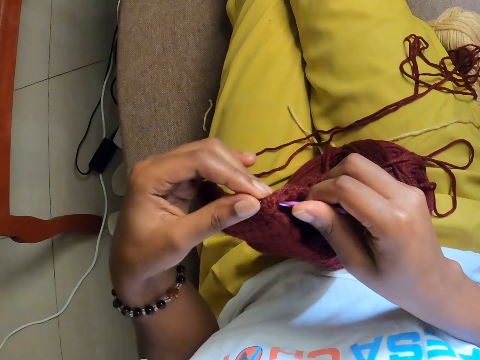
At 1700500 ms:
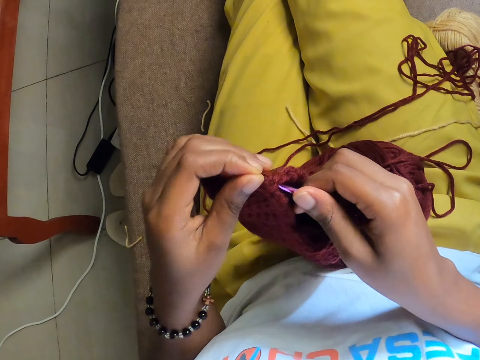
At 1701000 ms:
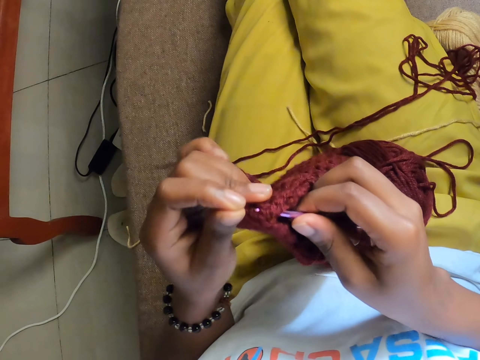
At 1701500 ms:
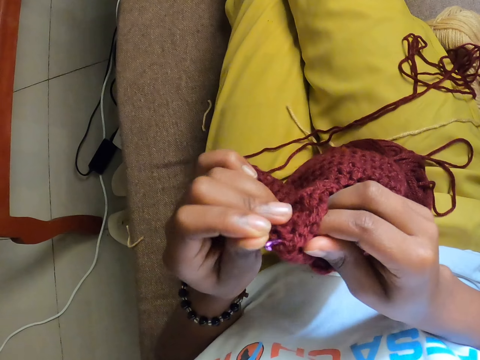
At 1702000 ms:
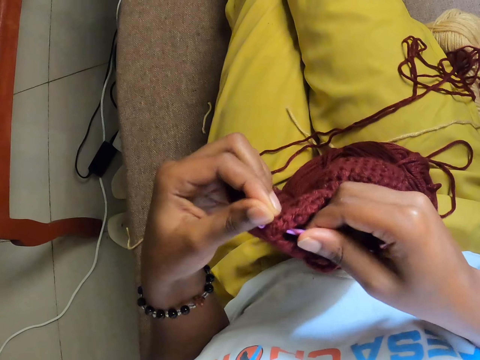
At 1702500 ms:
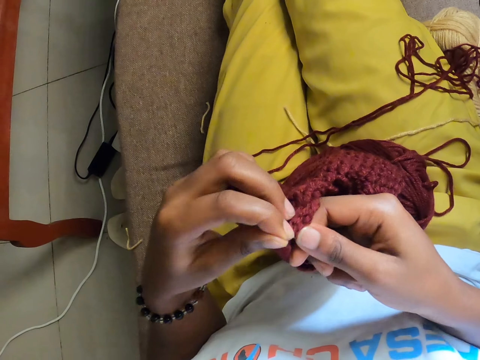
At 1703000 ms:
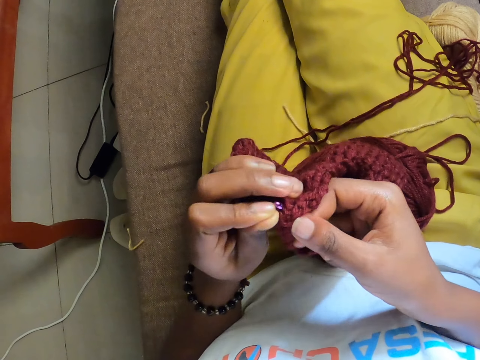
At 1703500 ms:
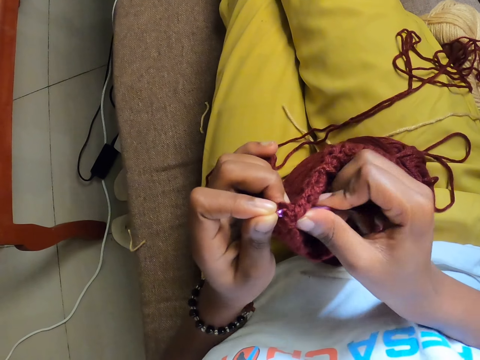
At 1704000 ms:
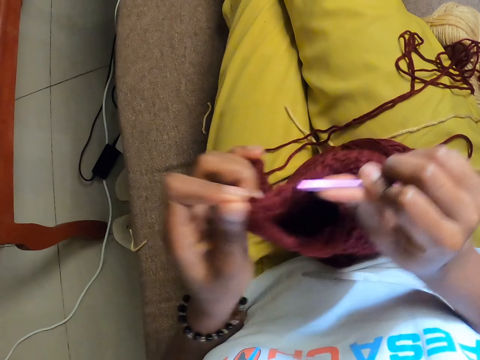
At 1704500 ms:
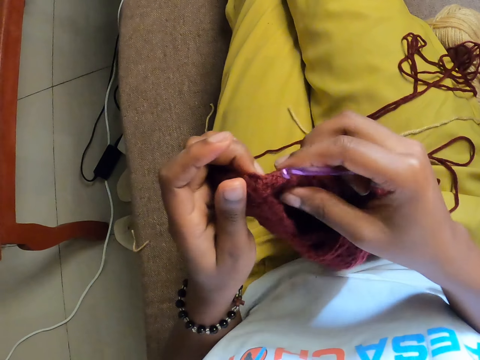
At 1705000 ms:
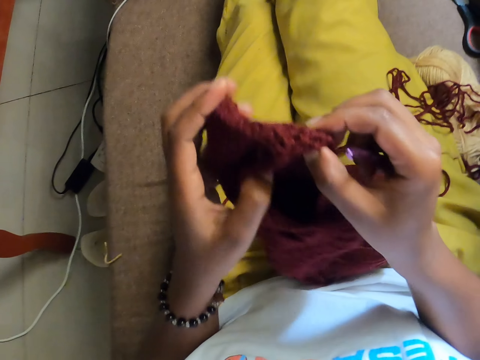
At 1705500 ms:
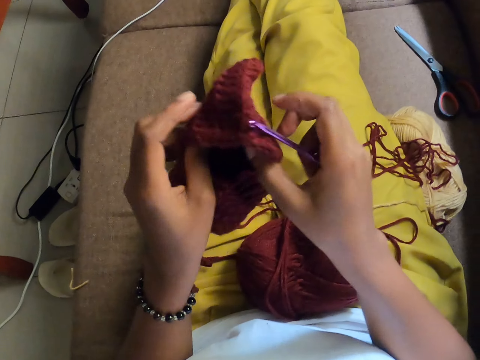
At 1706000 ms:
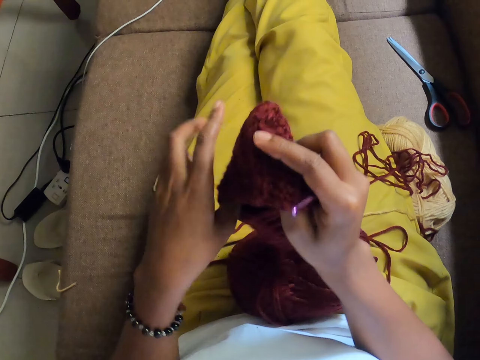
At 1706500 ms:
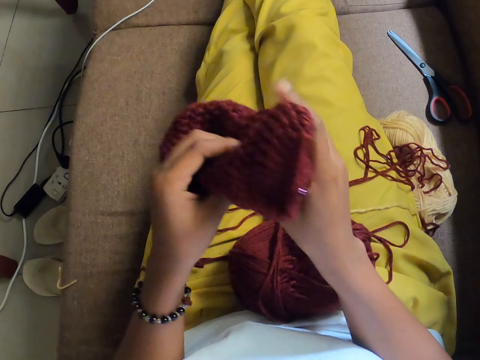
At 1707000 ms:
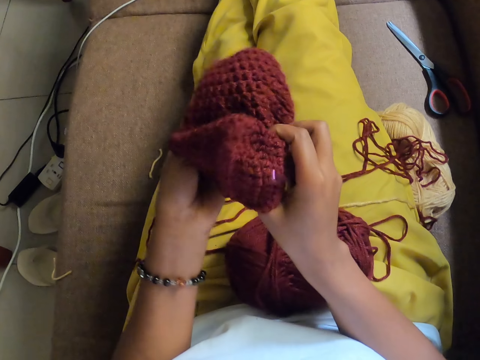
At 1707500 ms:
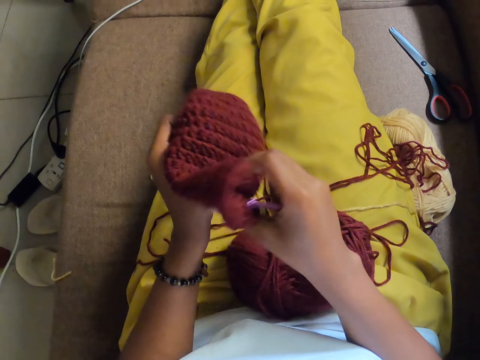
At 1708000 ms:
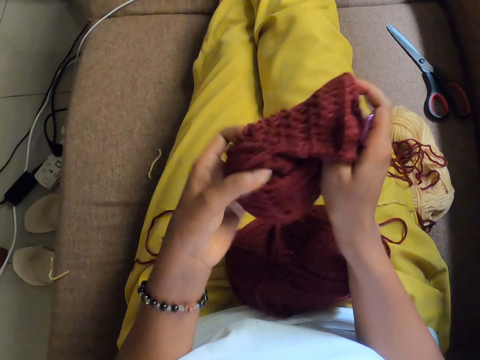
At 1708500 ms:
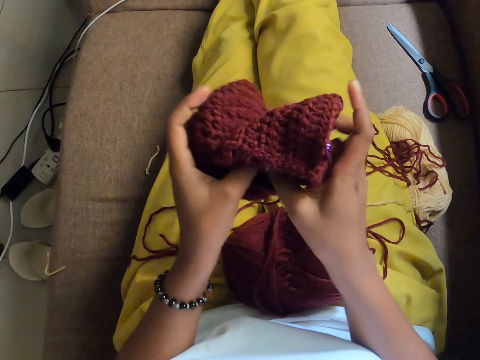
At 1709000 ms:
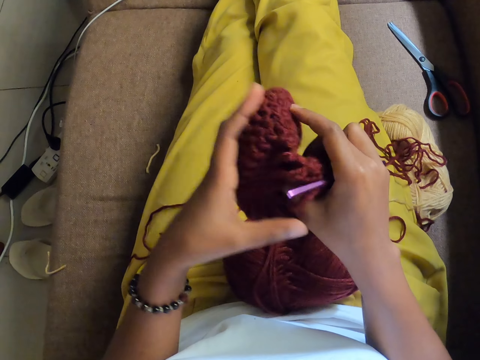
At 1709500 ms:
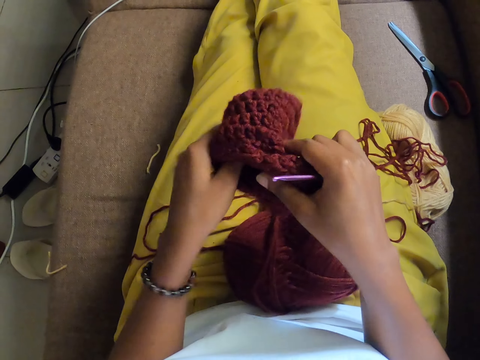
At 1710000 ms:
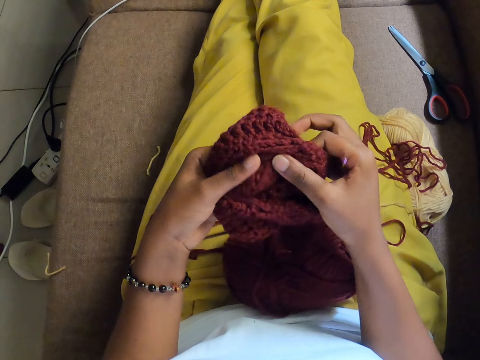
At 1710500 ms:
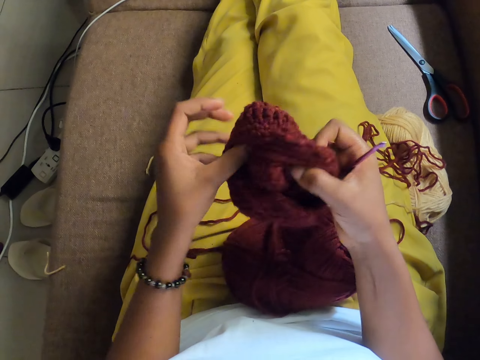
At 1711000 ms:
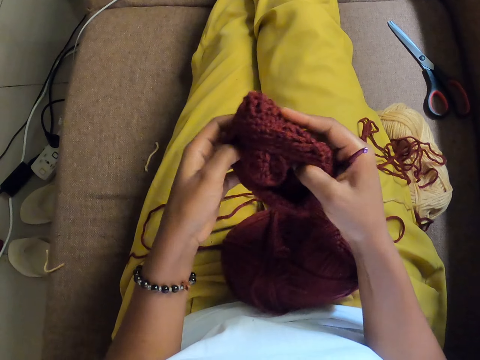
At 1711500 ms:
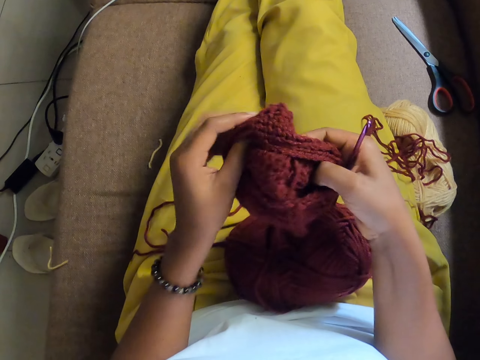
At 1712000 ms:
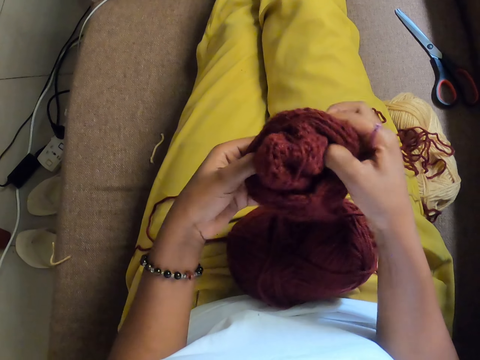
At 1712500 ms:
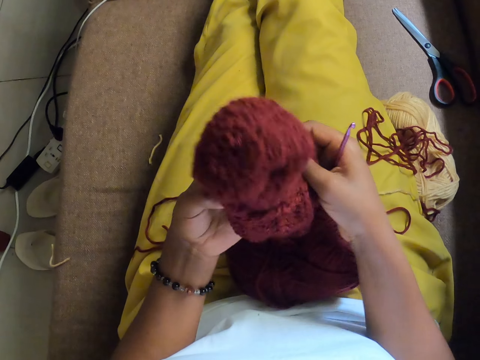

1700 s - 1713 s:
The camera wearer adjusts the crochet yarn with both hands. They overturn the knit.

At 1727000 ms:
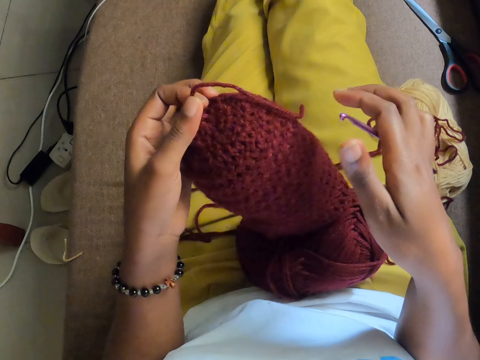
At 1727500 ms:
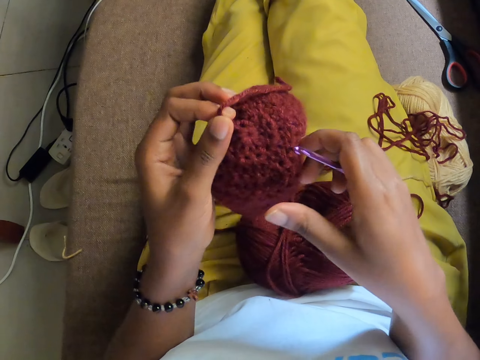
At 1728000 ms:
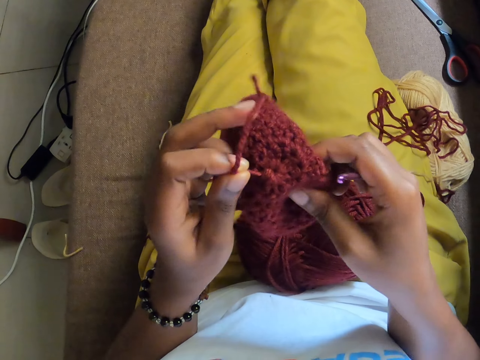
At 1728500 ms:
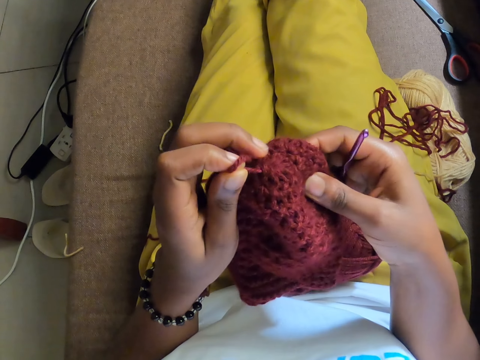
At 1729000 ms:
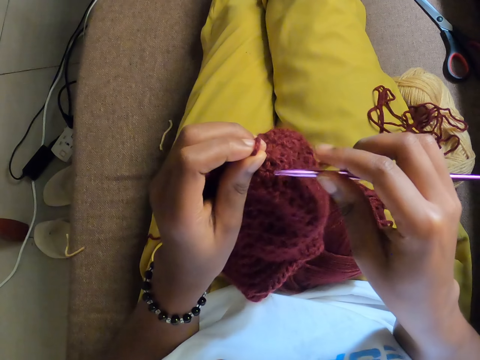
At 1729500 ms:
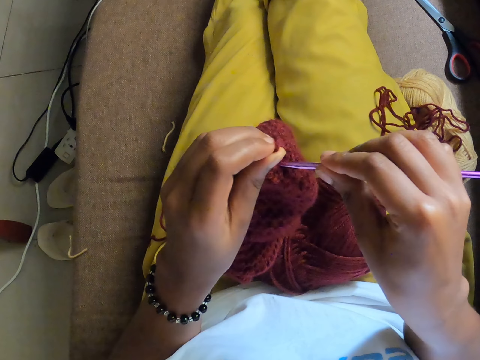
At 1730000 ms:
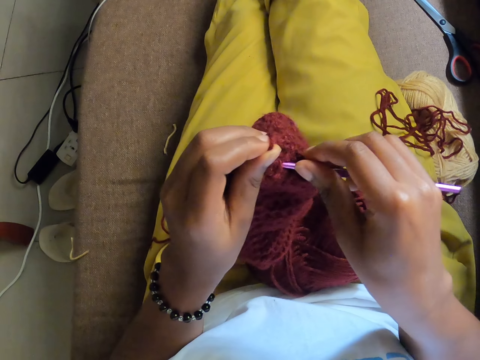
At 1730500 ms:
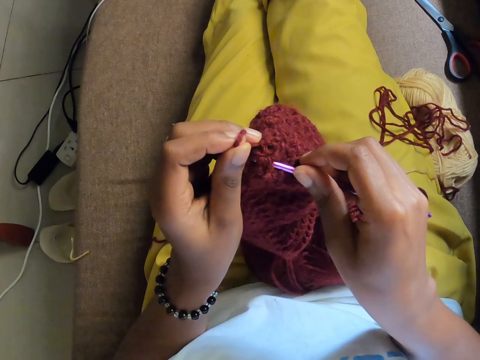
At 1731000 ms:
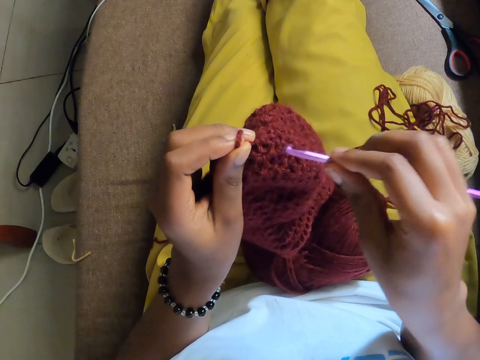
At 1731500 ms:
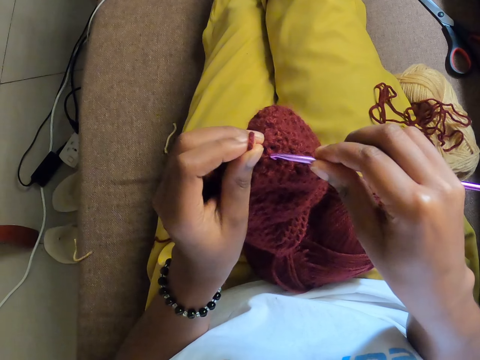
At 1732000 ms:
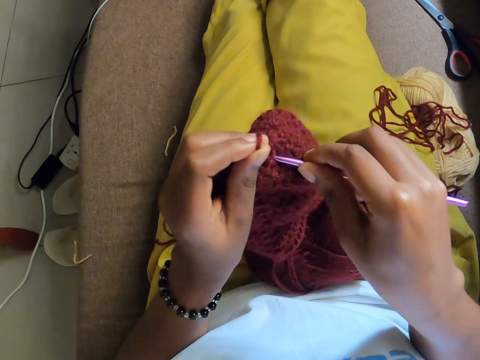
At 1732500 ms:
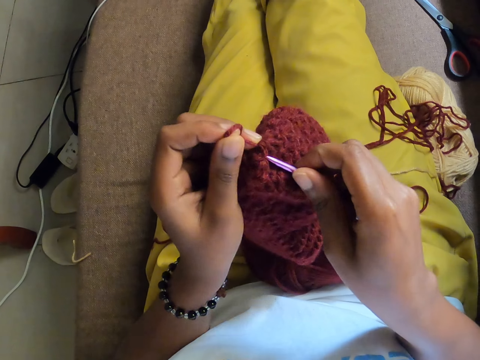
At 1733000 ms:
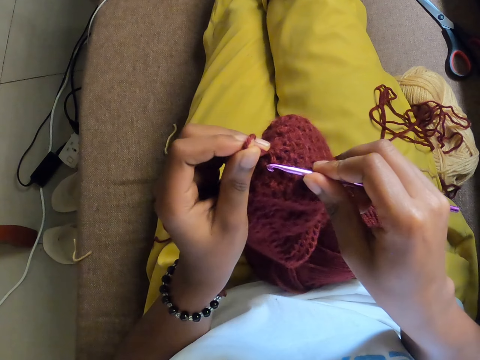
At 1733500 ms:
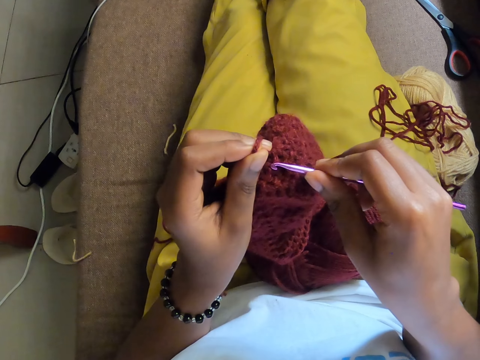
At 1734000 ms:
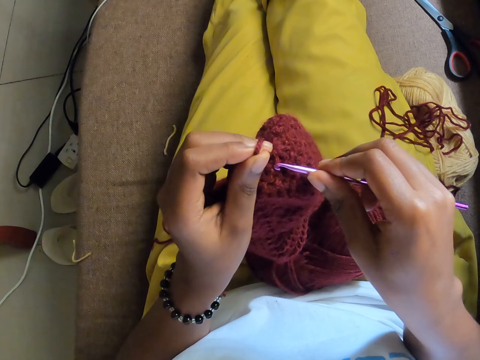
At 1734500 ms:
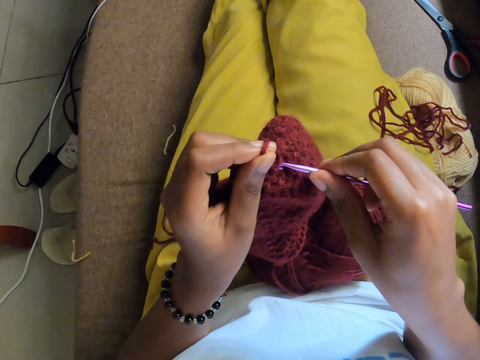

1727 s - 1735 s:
The camera wearer crochets with both hands.

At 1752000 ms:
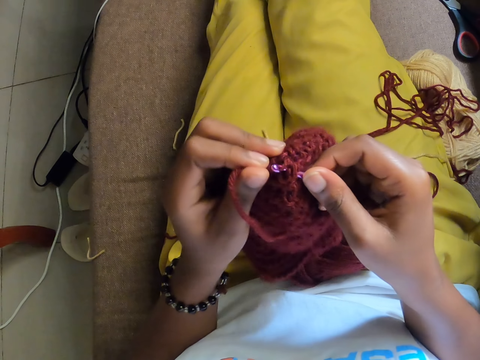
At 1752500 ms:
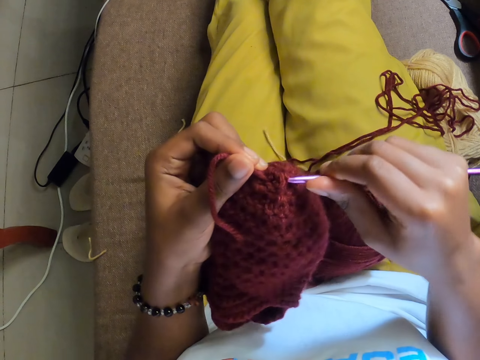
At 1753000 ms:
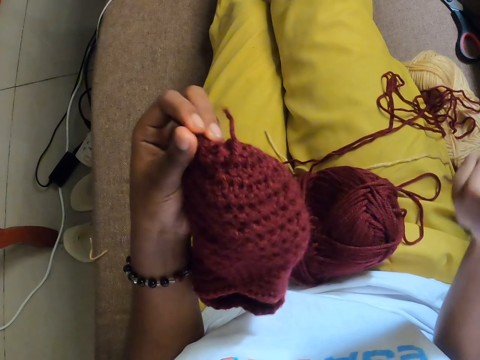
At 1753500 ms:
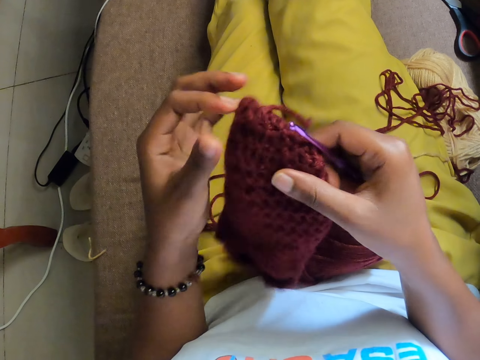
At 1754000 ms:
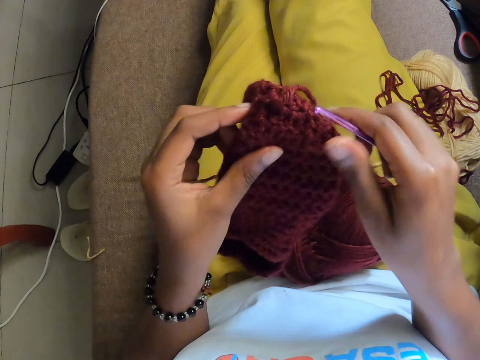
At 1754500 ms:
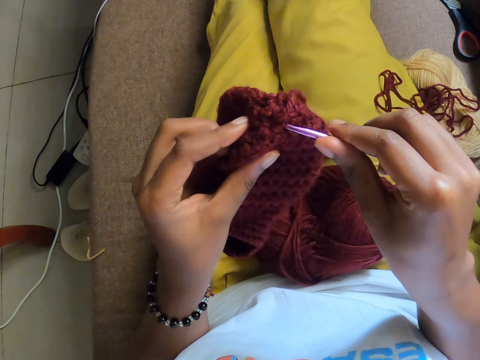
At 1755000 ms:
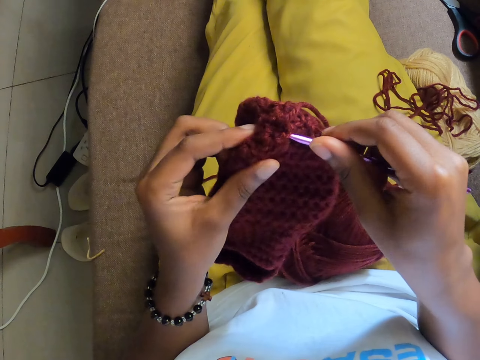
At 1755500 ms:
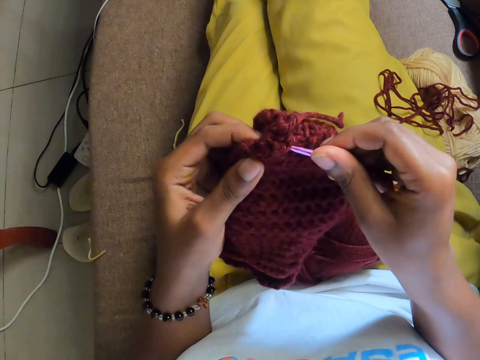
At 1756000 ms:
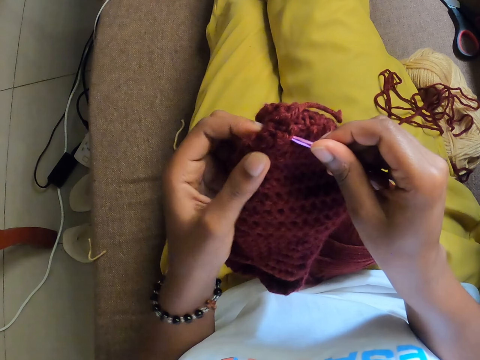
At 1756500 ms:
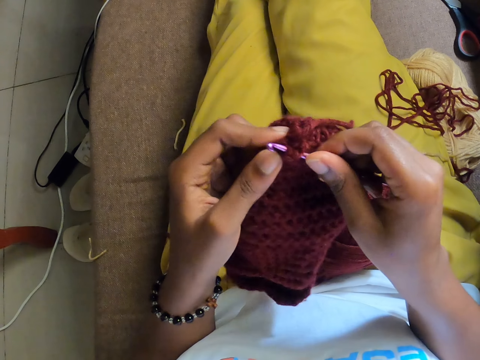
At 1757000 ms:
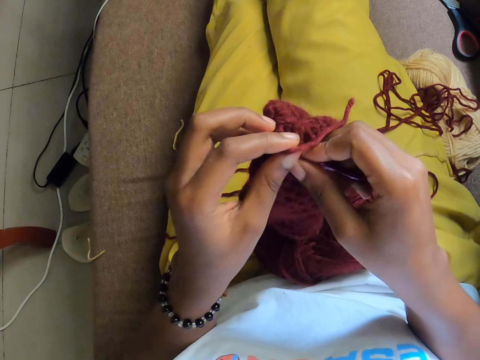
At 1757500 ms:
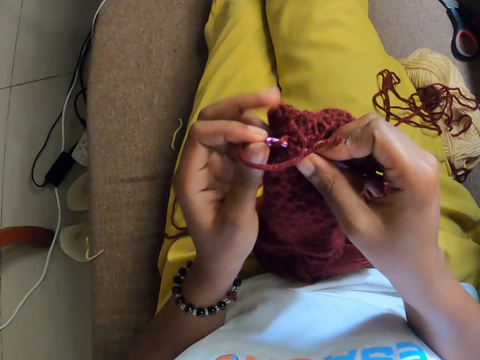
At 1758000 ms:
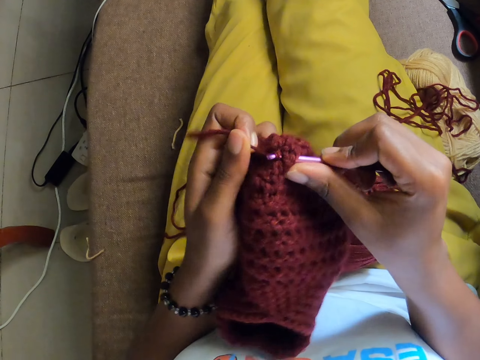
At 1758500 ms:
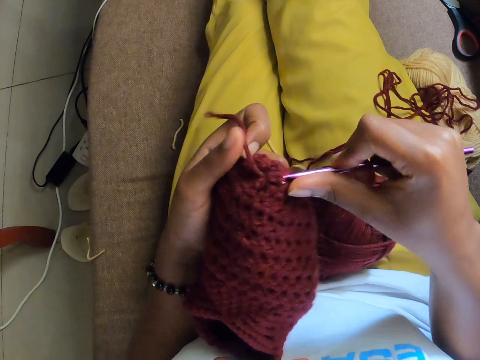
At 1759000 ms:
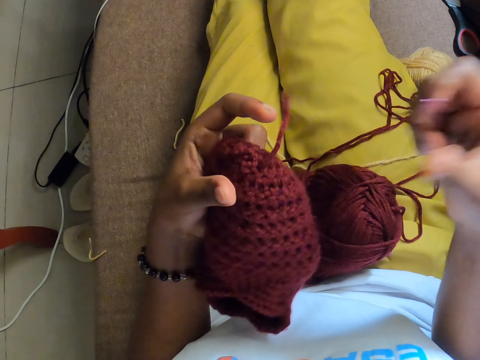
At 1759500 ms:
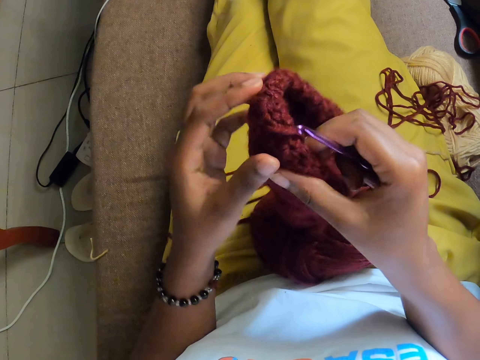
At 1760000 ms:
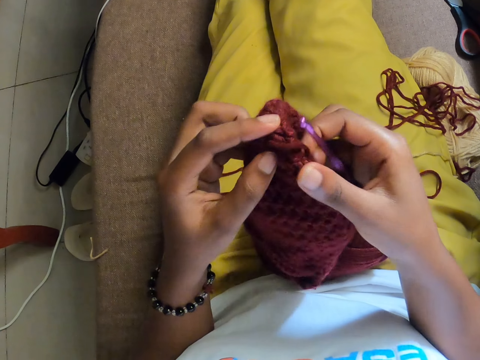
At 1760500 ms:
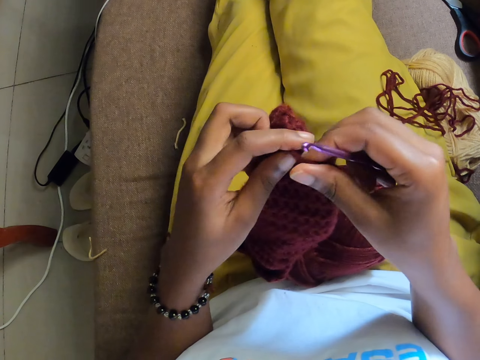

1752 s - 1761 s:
The camera wearer adjusts the crochet yarn with both hands. They crochet with both hands. They adjust the crochet yarn with both hands.
